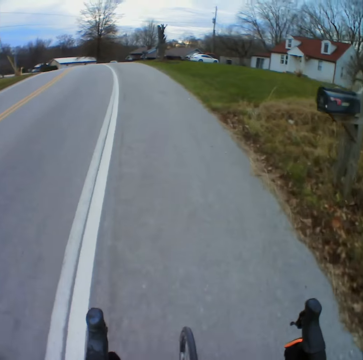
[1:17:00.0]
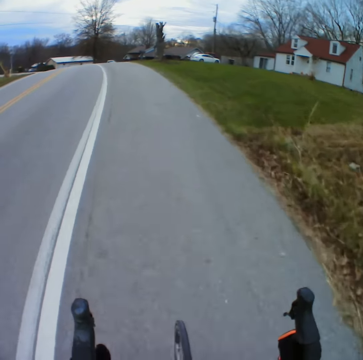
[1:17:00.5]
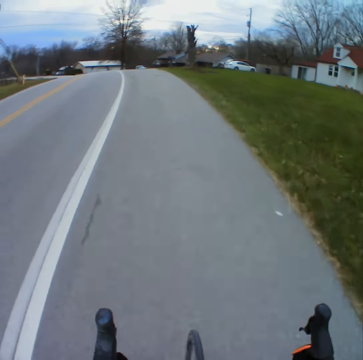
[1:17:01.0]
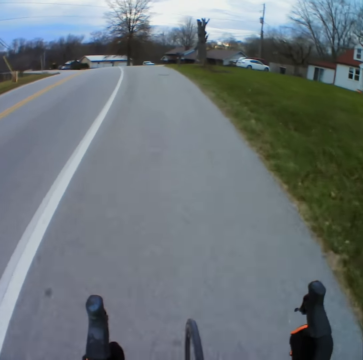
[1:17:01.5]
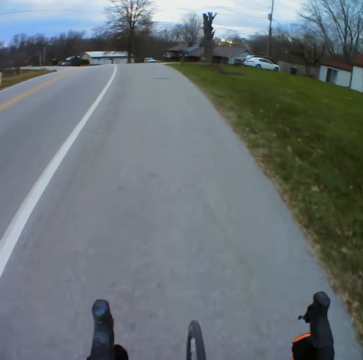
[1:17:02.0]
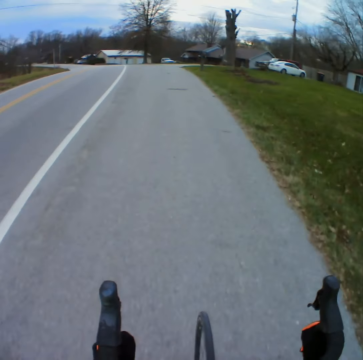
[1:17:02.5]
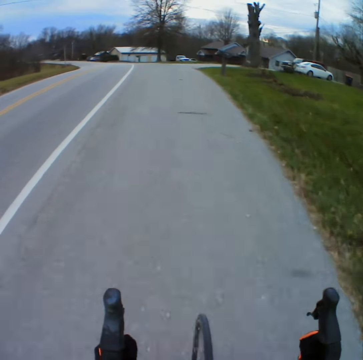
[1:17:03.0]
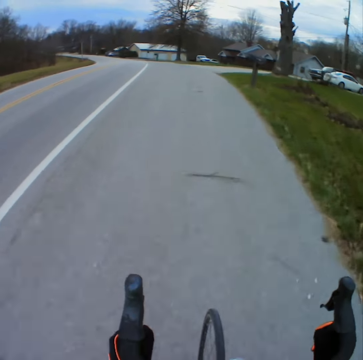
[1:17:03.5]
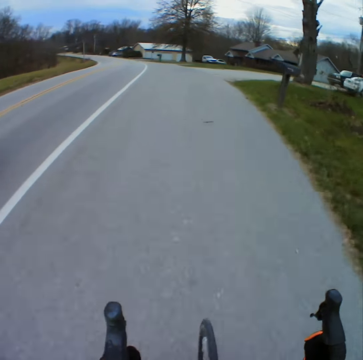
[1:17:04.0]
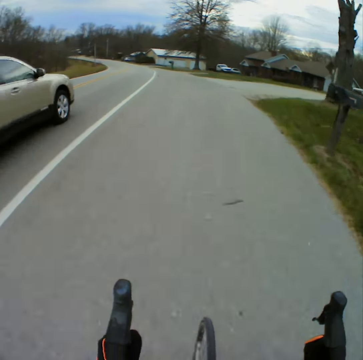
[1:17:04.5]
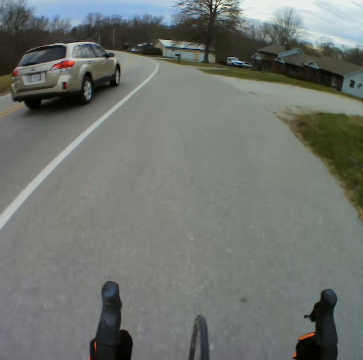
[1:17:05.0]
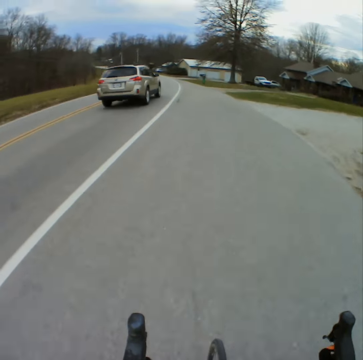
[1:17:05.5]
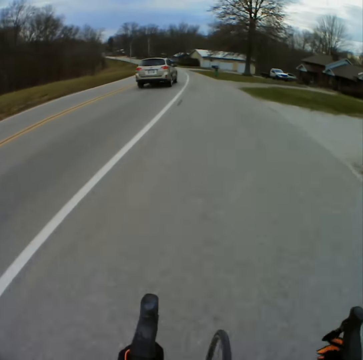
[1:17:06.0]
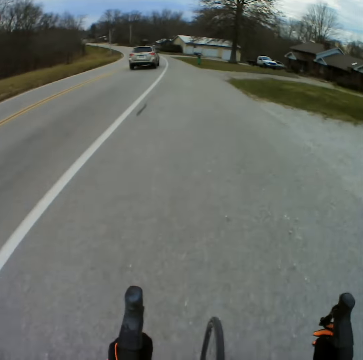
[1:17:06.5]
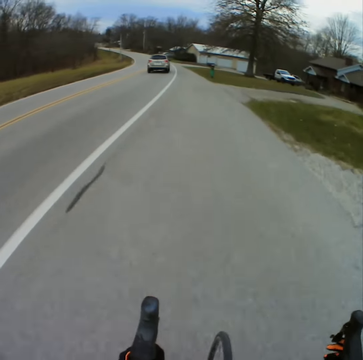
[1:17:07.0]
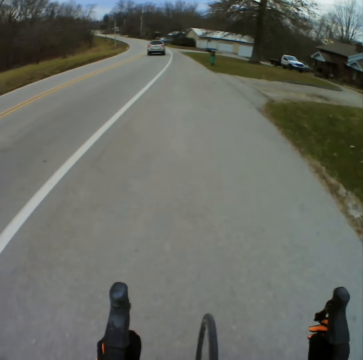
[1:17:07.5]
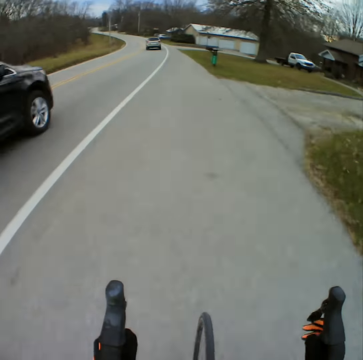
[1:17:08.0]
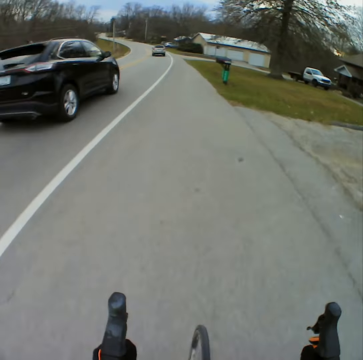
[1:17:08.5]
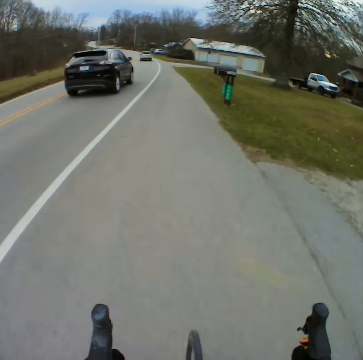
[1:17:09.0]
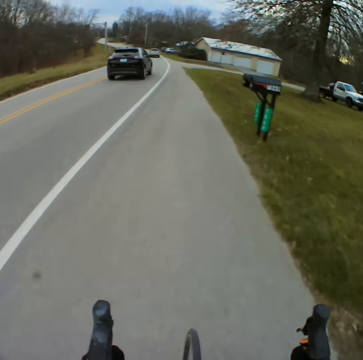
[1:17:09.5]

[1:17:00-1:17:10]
The camera wearer overtakes by the car.

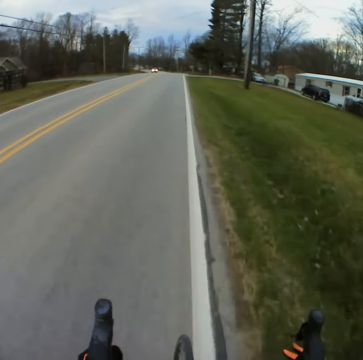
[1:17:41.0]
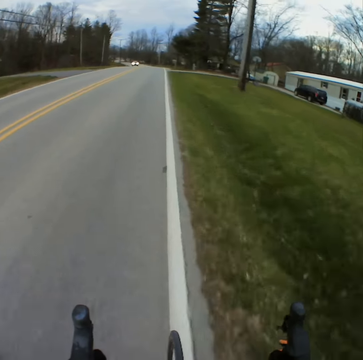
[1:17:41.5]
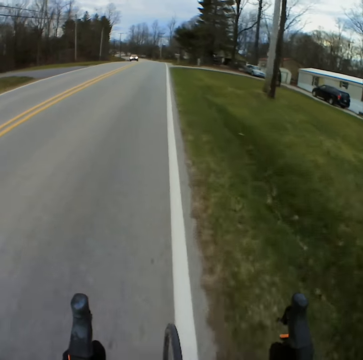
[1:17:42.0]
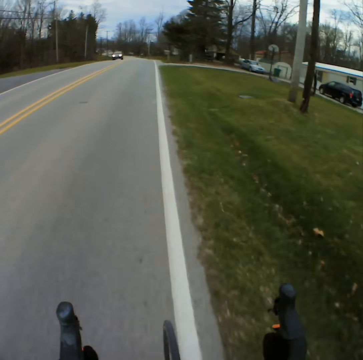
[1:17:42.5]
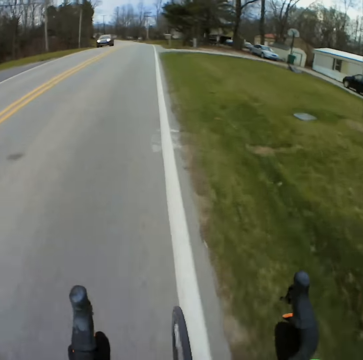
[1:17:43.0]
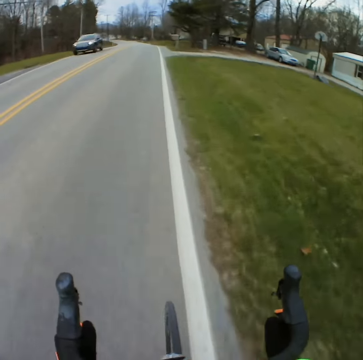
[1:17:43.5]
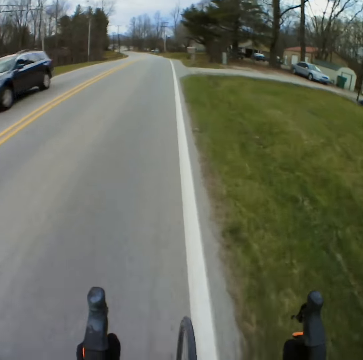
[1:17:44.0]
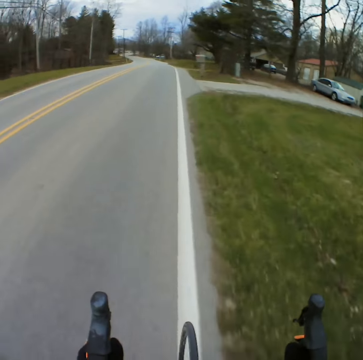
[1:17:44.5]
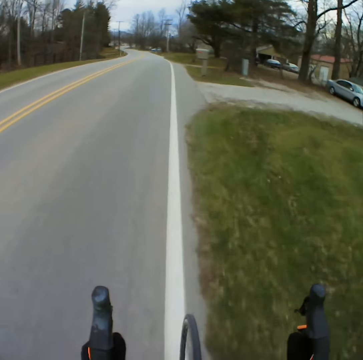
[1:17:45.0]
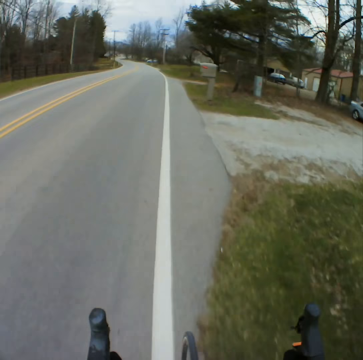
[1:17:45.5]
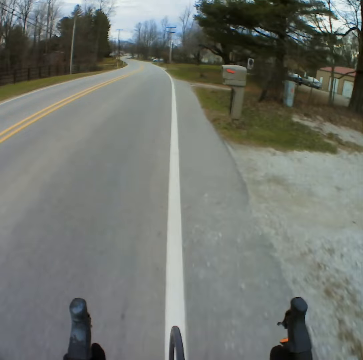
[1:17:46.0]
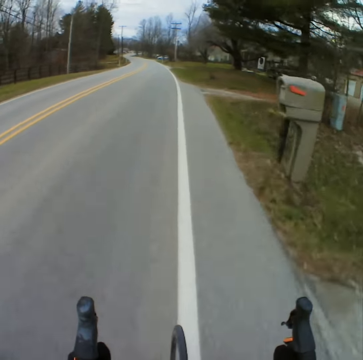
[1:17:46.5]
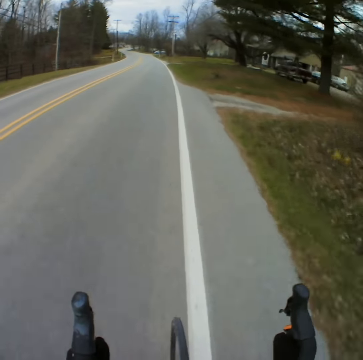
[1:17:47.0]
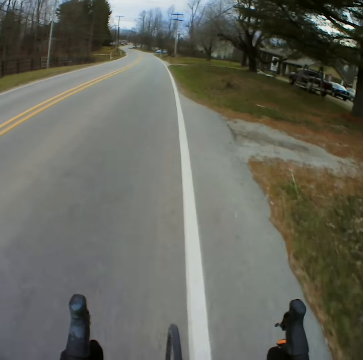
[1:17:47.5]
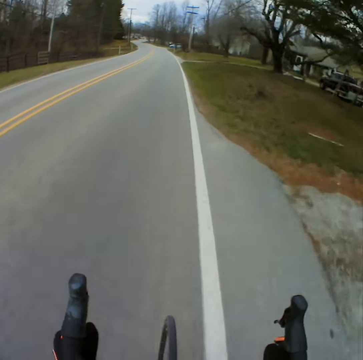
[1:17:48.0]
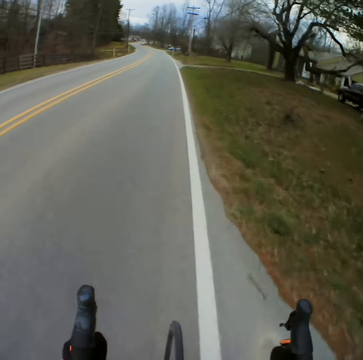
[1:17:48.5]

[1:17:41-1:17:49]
The camera wearer approaches the car in front and overtakes the car.

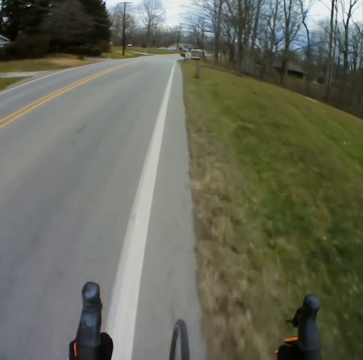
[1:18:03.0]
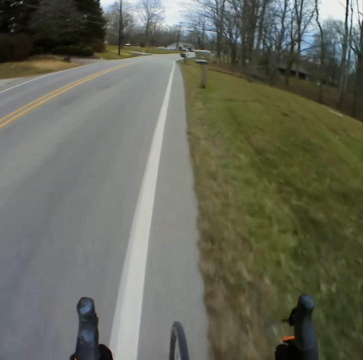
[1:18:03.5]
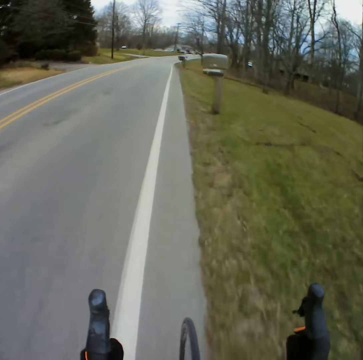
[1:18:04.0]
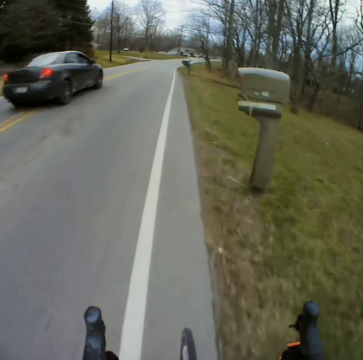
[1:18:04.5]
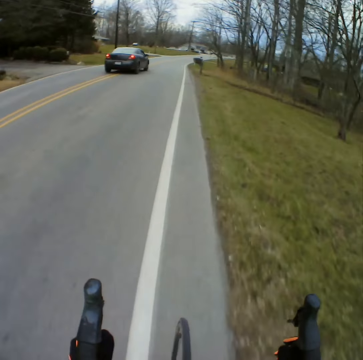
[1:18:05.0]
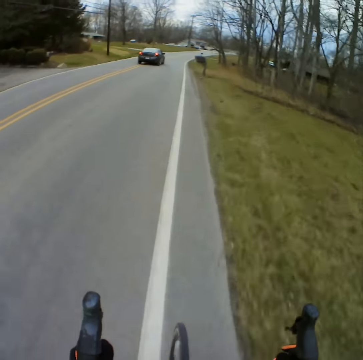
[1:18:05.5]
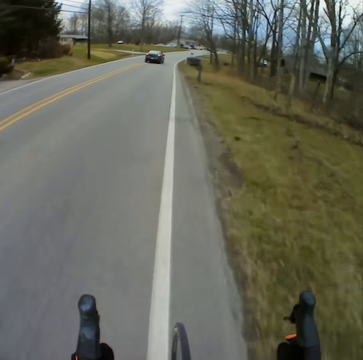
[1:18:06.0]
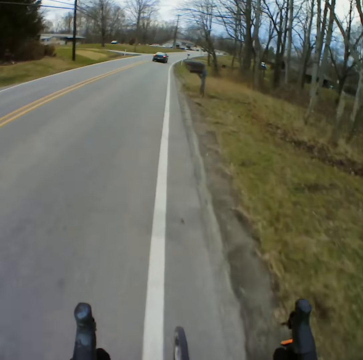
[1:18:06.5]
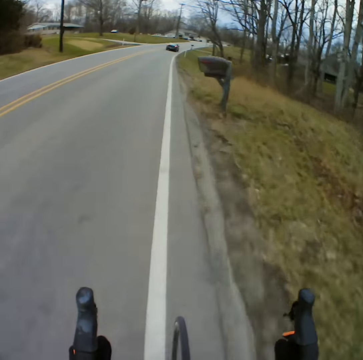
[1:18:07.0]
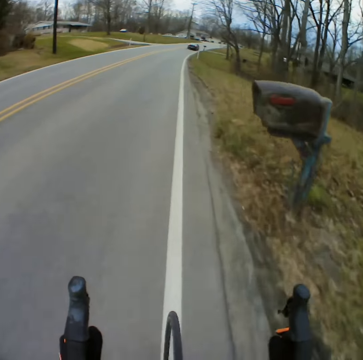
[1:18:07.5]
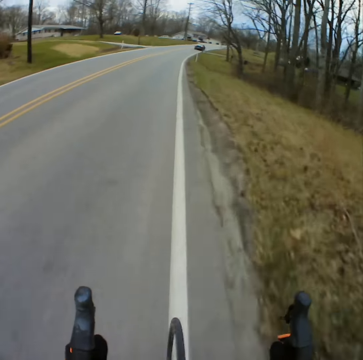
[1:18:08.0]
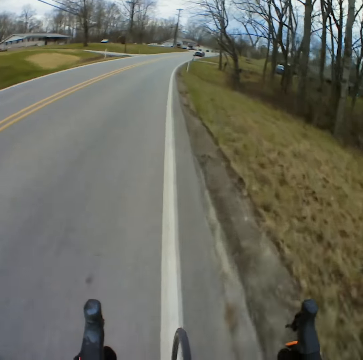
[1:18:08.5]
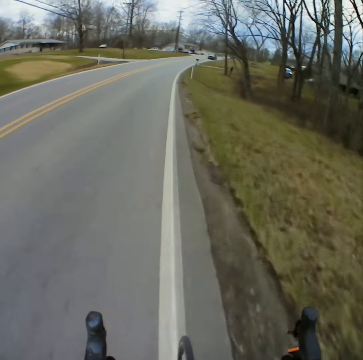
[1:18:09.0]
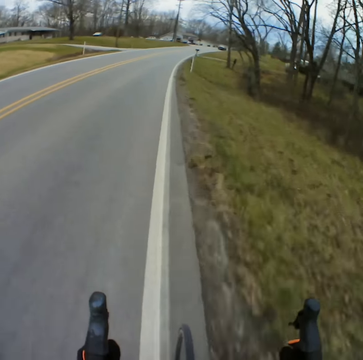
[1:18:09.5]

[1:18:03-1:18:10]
The camera wearer overtakes by the car.

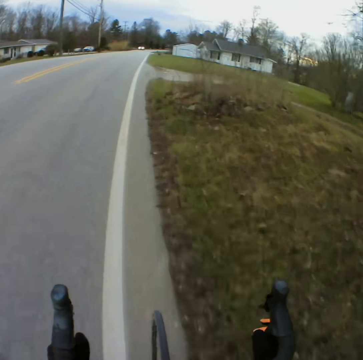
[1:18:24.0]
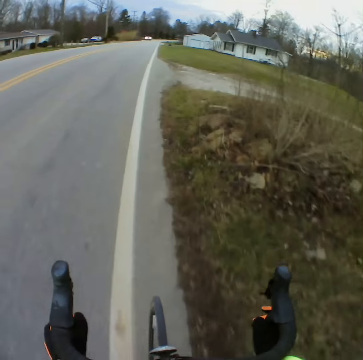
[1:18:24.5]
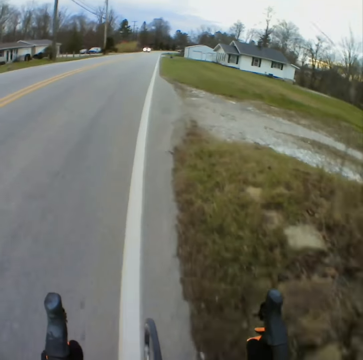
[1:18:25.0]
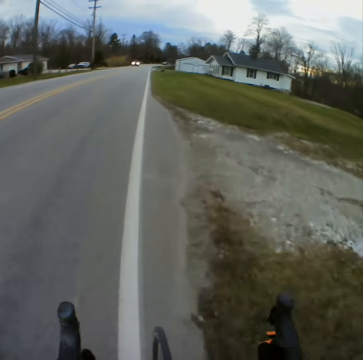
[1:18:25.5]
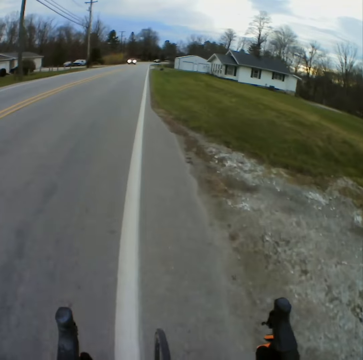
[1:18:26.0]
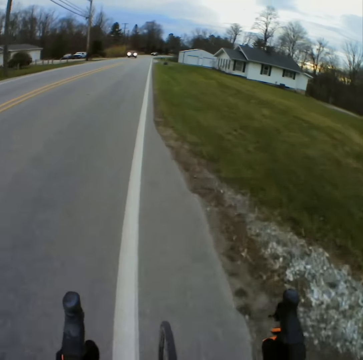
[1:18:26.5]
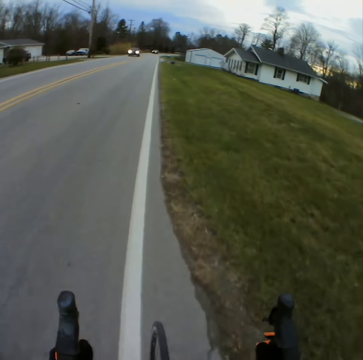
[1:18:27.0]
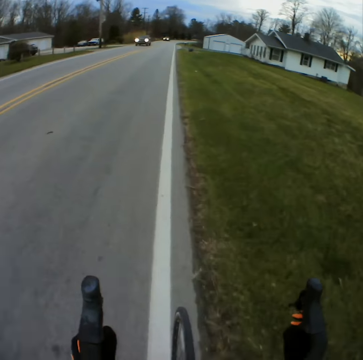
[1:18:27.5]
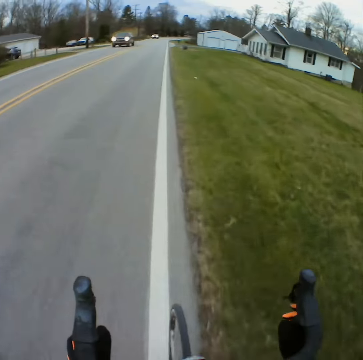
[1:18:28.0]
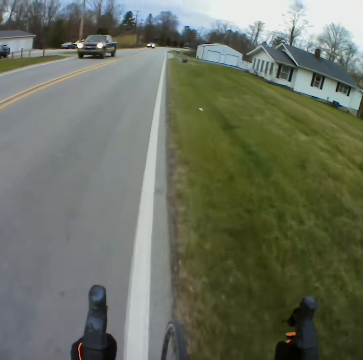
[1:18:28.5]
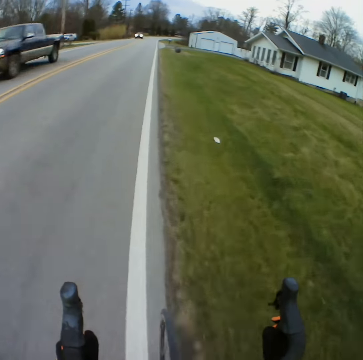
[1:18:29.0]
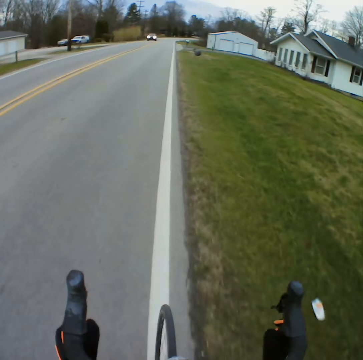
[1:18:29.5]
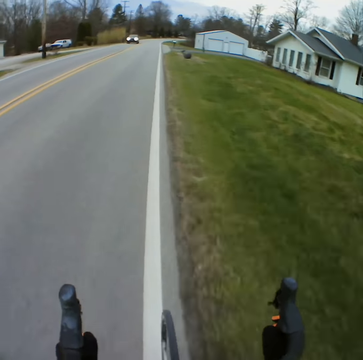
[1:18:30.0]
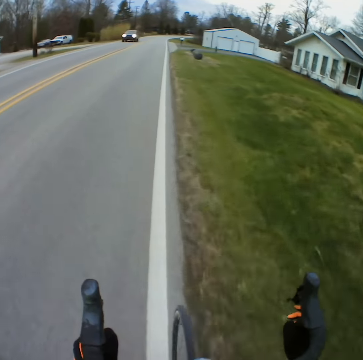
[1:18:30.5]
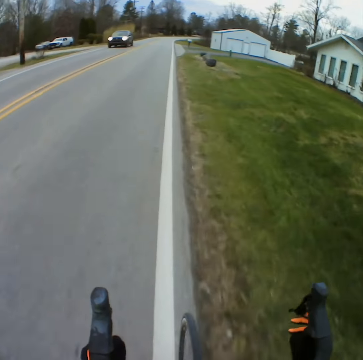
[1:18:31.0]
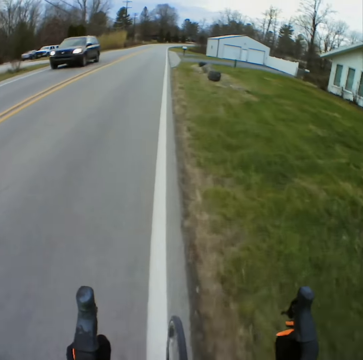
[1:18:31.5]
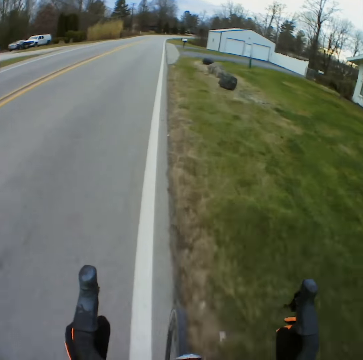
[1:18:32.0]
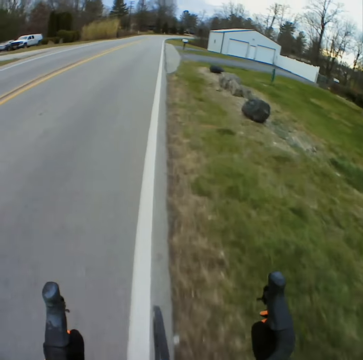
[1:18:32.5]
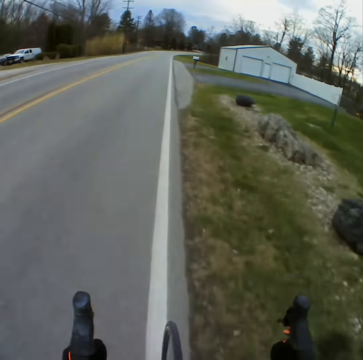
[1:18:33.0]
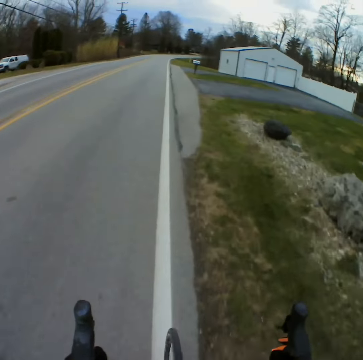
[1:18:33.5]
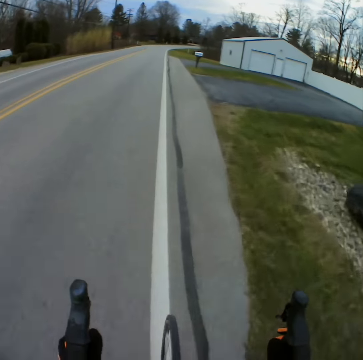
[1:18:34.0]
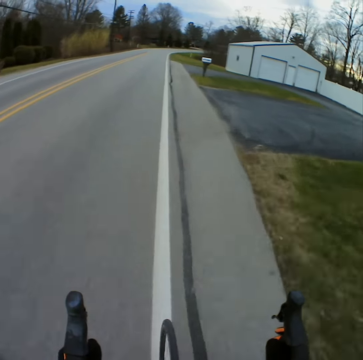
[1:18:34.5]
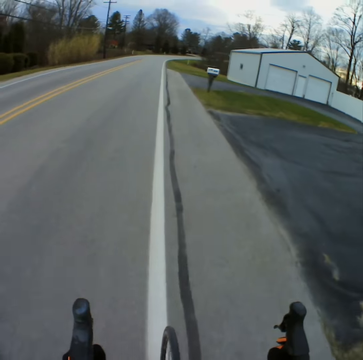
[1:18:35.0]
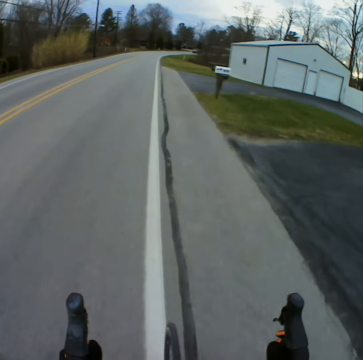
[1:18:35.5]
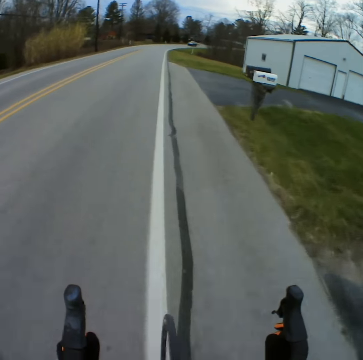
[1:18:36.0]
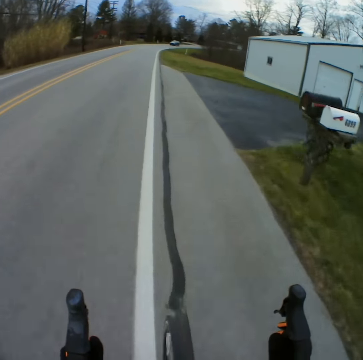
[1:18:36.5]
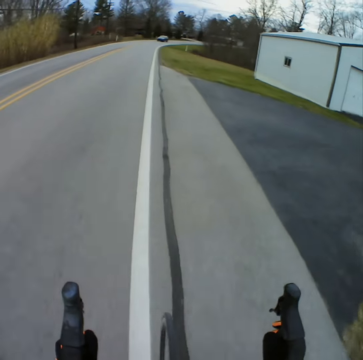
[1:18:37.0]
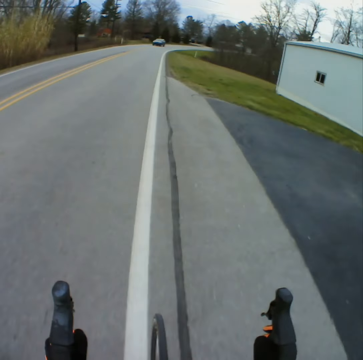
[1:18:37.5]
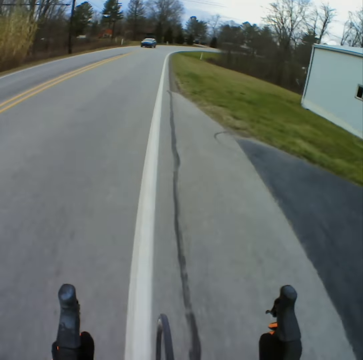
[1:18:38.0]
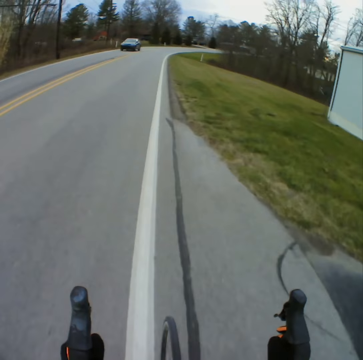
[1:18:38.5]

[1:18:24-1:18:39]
The camera wearer approaches the cars in front. They overtake by the car. They approach the car in front.
